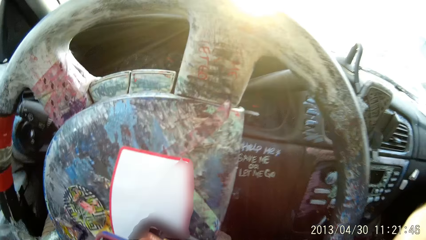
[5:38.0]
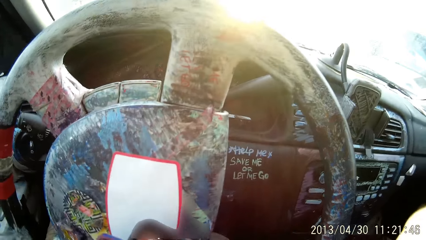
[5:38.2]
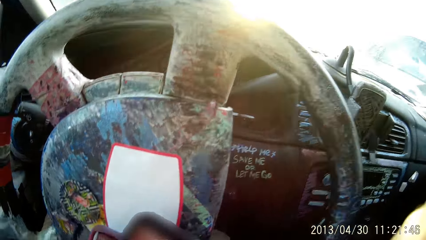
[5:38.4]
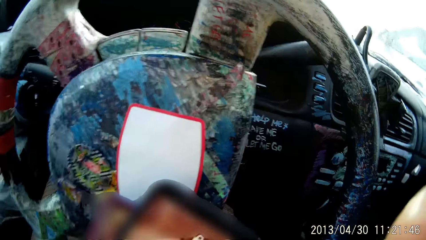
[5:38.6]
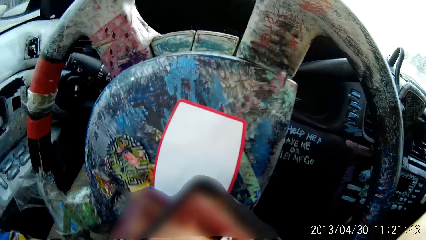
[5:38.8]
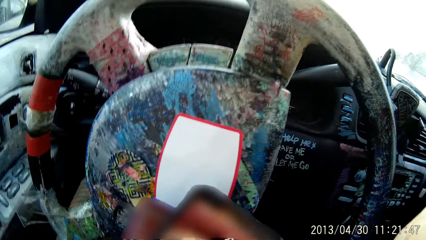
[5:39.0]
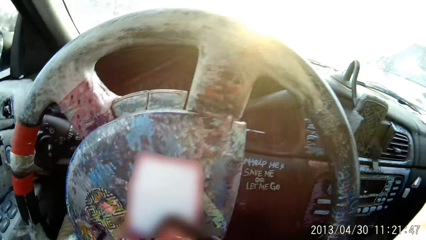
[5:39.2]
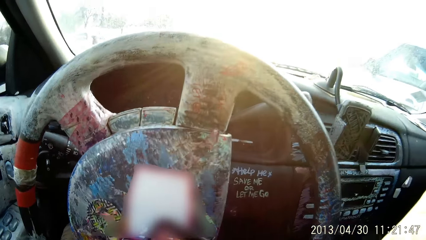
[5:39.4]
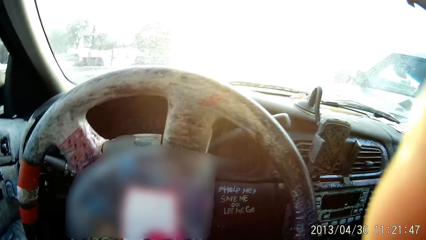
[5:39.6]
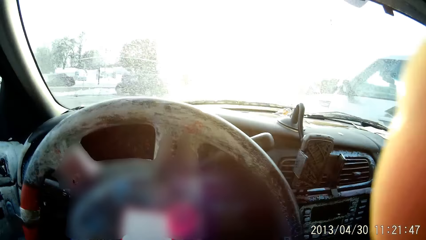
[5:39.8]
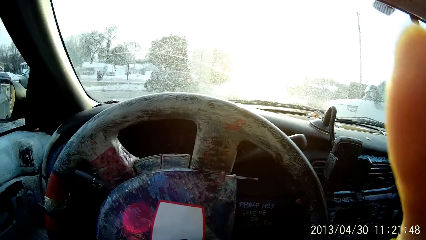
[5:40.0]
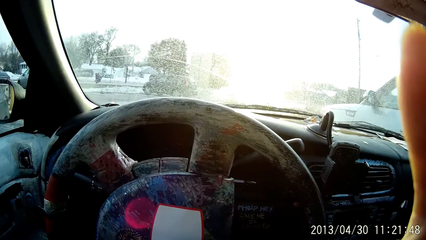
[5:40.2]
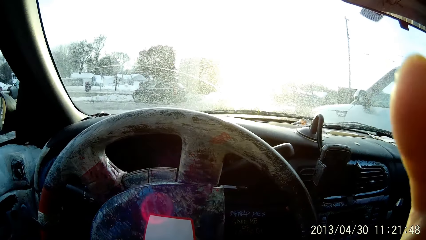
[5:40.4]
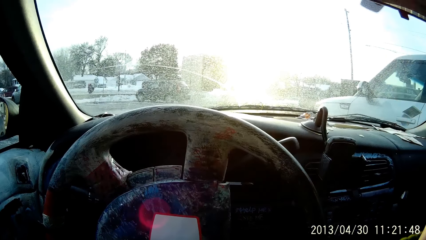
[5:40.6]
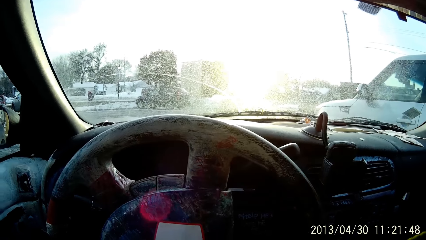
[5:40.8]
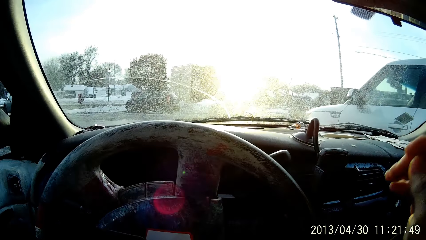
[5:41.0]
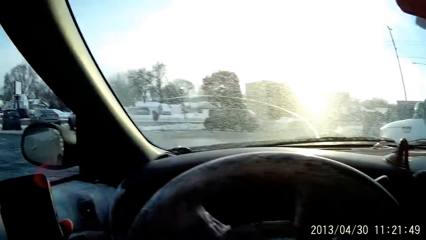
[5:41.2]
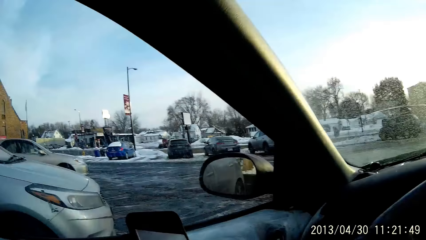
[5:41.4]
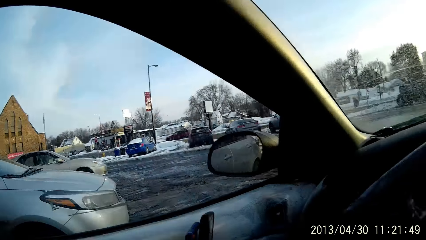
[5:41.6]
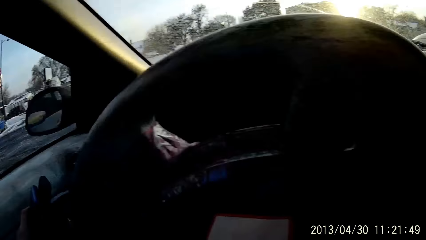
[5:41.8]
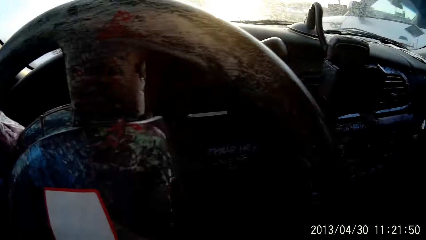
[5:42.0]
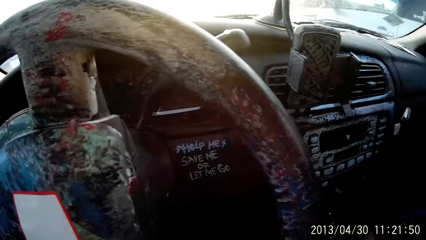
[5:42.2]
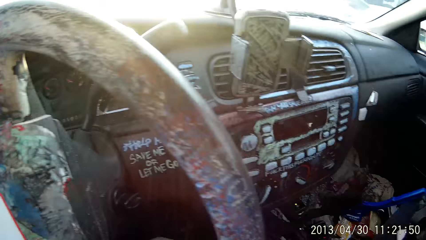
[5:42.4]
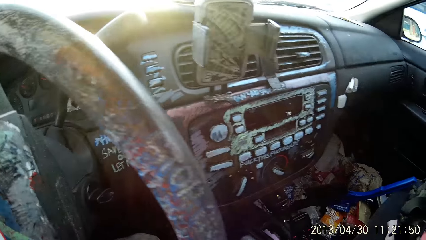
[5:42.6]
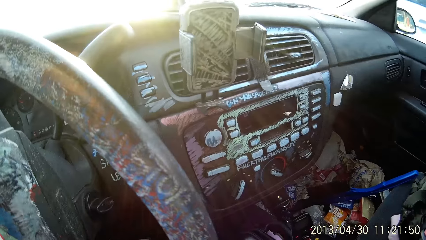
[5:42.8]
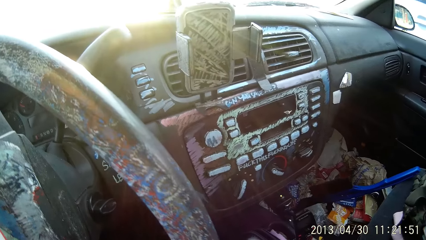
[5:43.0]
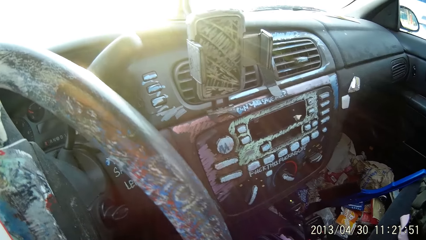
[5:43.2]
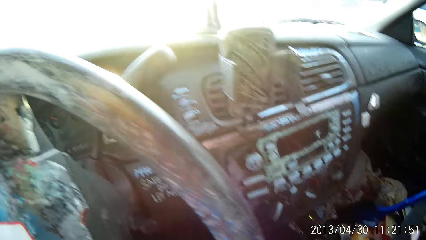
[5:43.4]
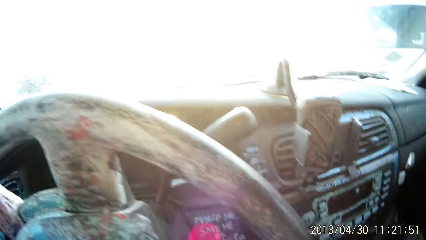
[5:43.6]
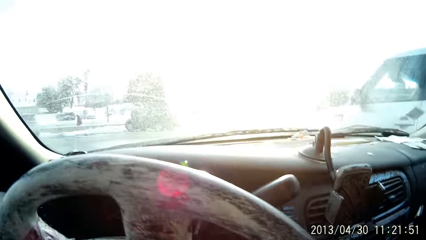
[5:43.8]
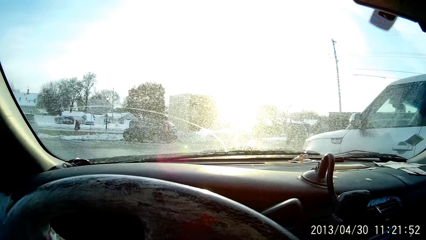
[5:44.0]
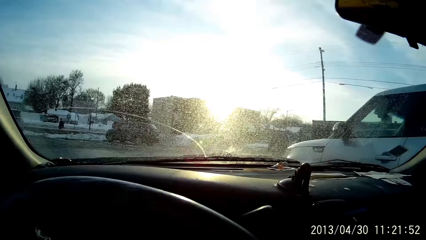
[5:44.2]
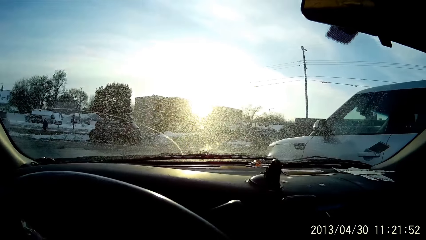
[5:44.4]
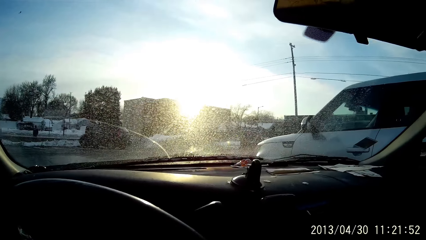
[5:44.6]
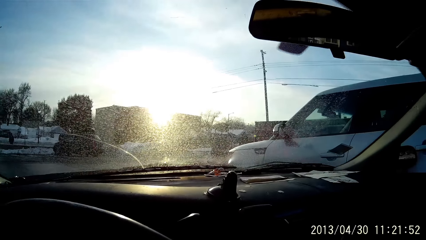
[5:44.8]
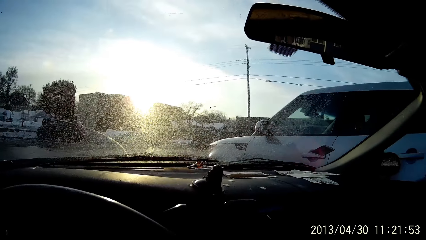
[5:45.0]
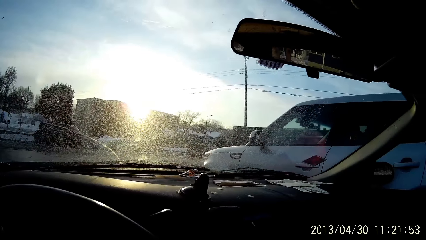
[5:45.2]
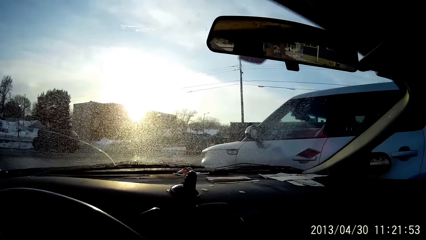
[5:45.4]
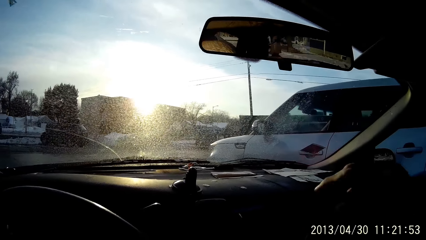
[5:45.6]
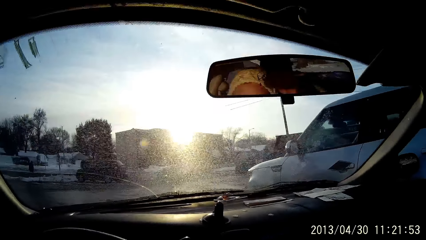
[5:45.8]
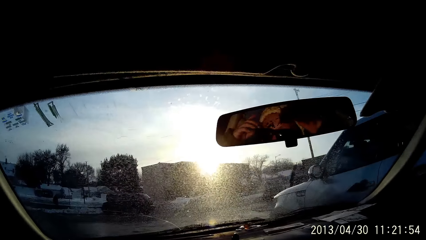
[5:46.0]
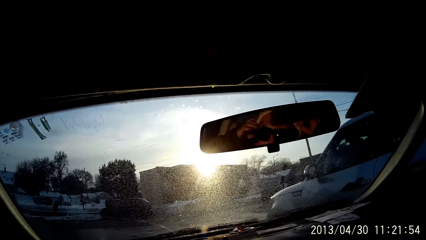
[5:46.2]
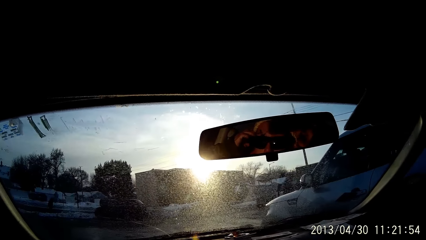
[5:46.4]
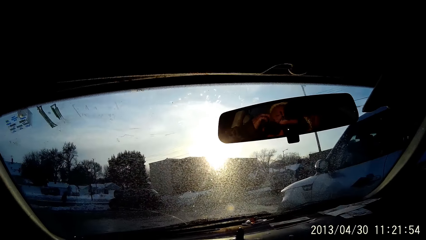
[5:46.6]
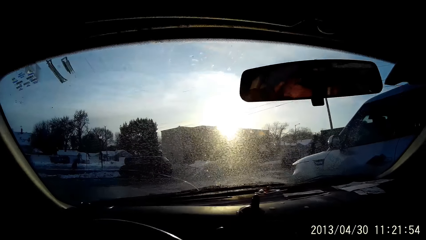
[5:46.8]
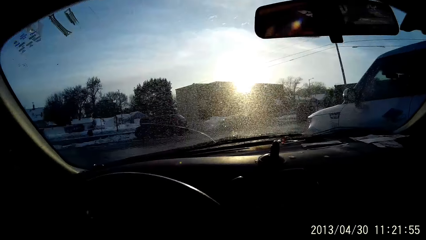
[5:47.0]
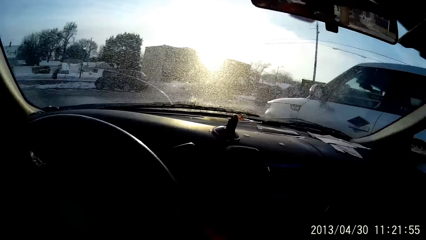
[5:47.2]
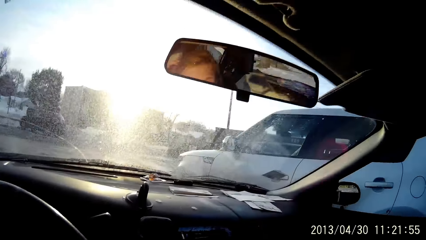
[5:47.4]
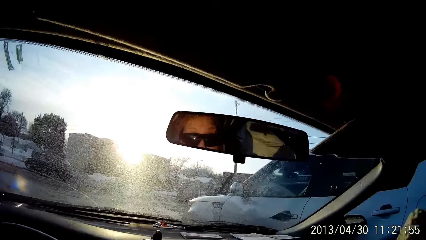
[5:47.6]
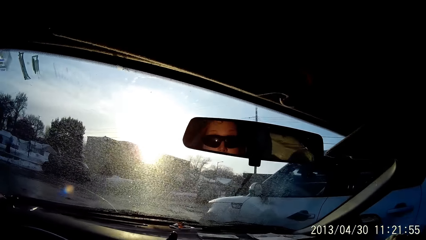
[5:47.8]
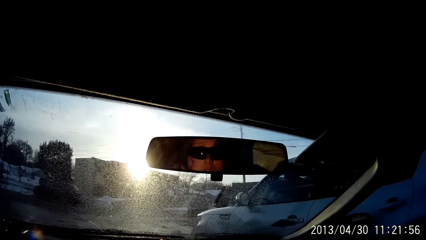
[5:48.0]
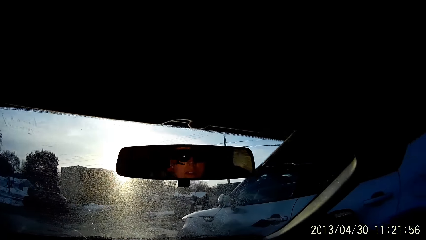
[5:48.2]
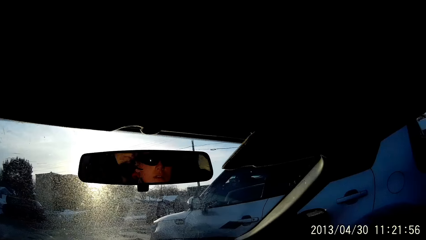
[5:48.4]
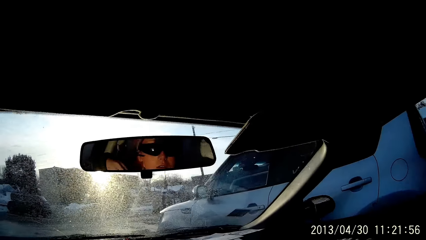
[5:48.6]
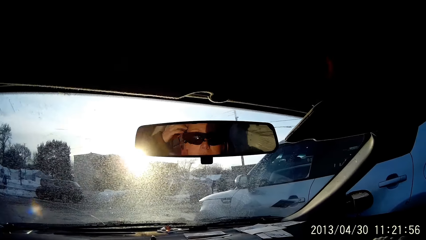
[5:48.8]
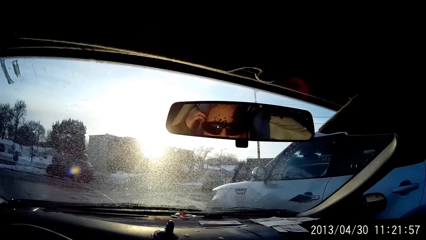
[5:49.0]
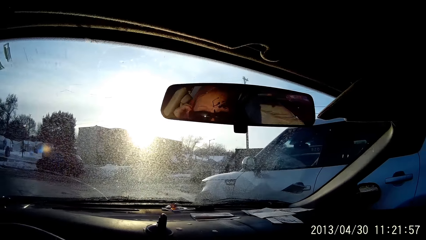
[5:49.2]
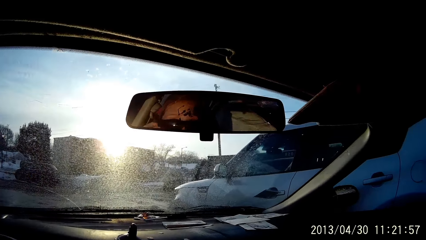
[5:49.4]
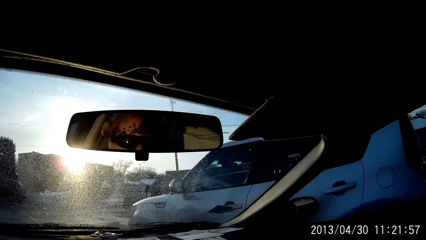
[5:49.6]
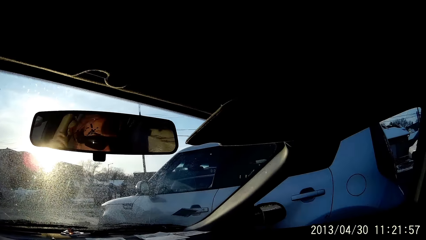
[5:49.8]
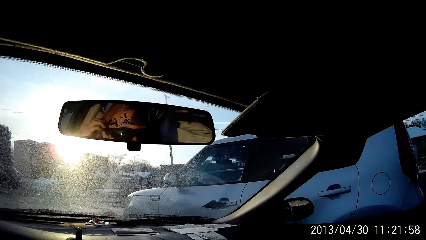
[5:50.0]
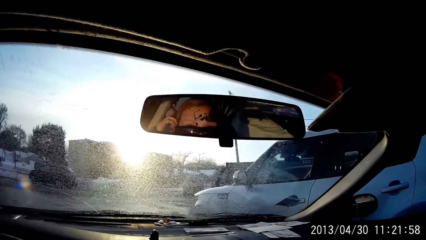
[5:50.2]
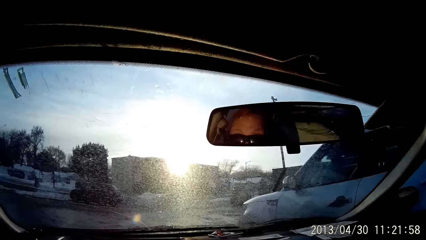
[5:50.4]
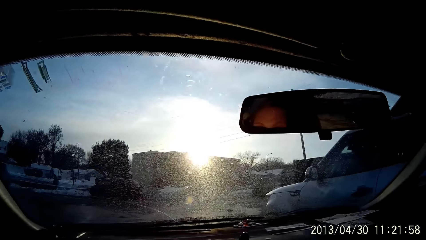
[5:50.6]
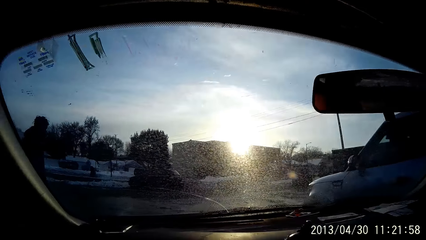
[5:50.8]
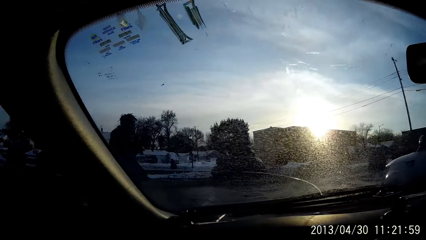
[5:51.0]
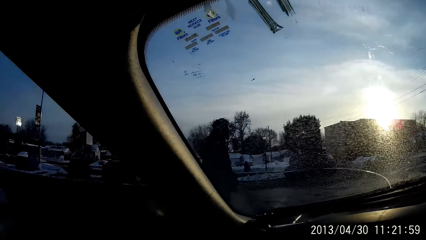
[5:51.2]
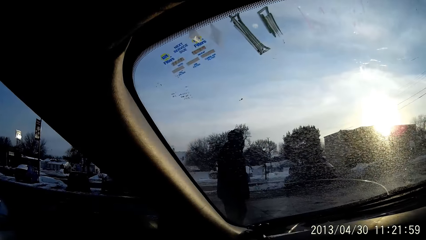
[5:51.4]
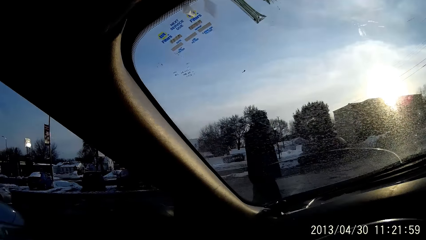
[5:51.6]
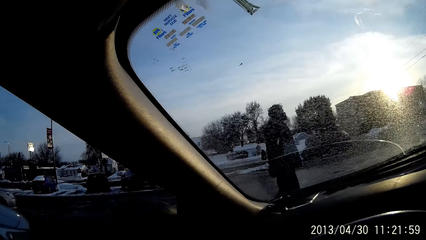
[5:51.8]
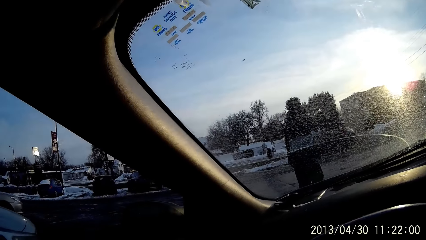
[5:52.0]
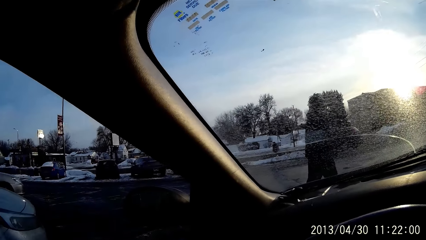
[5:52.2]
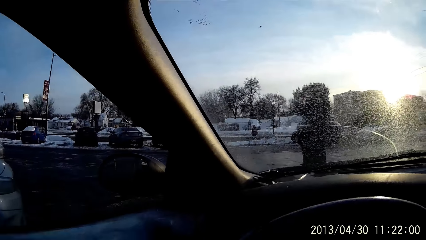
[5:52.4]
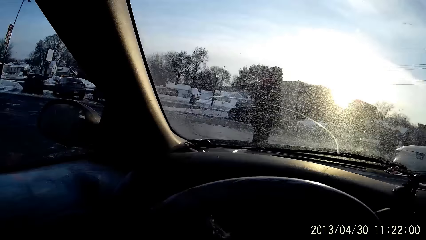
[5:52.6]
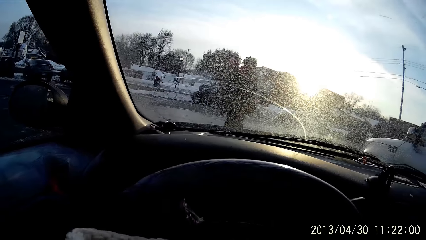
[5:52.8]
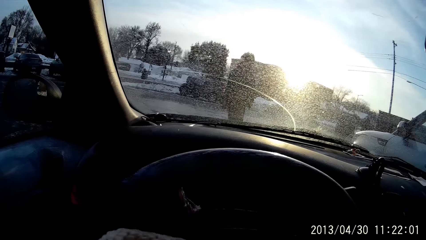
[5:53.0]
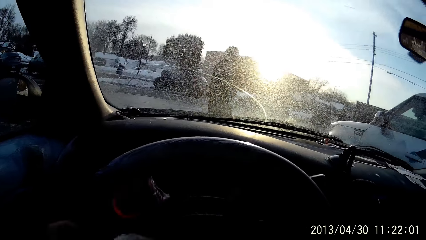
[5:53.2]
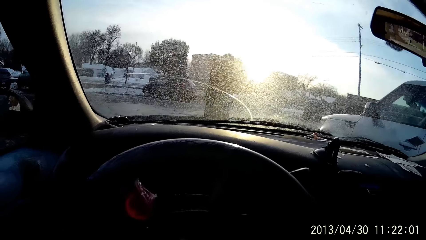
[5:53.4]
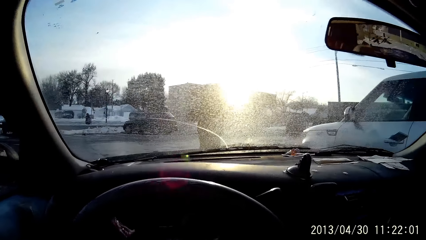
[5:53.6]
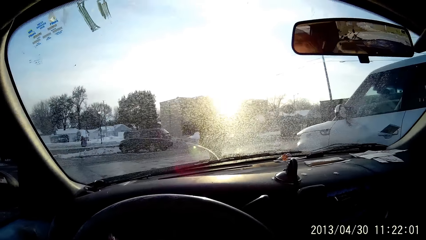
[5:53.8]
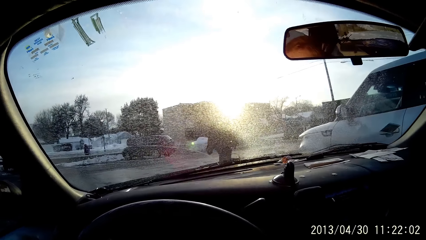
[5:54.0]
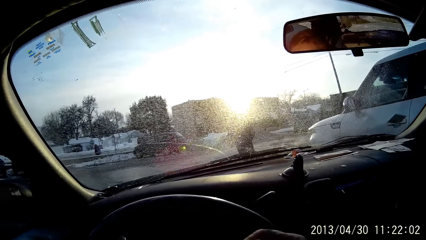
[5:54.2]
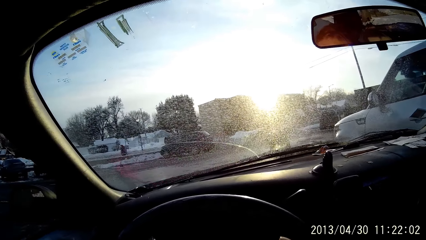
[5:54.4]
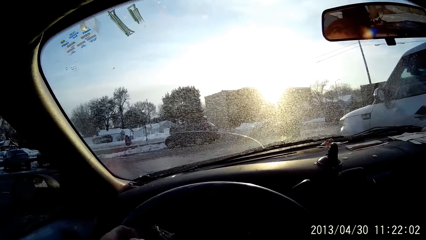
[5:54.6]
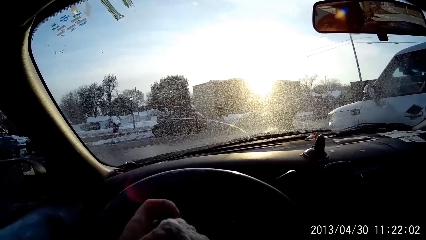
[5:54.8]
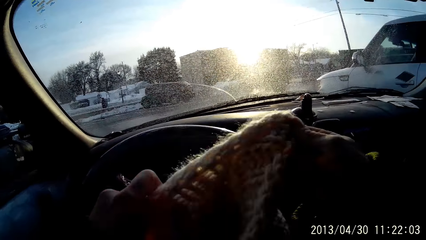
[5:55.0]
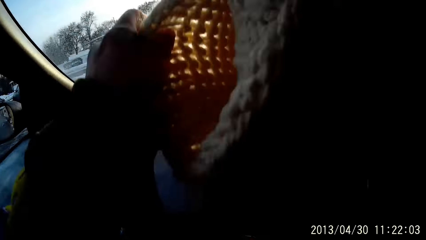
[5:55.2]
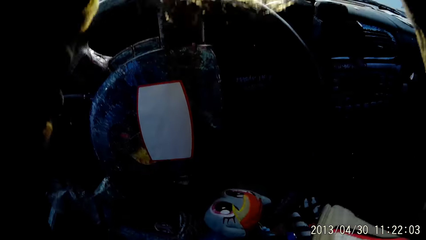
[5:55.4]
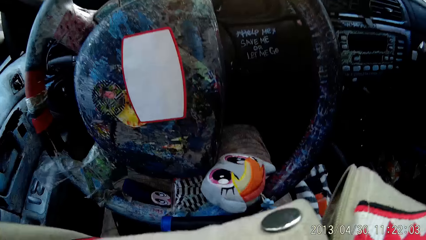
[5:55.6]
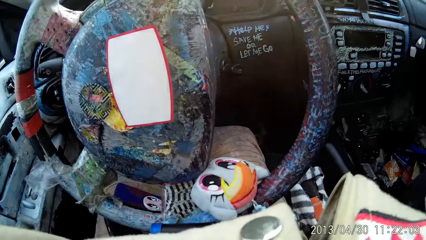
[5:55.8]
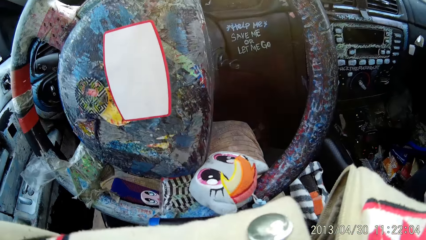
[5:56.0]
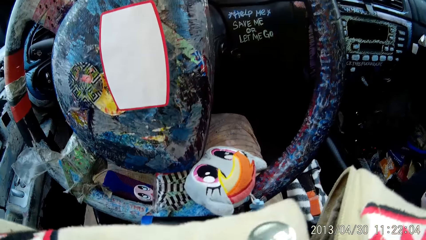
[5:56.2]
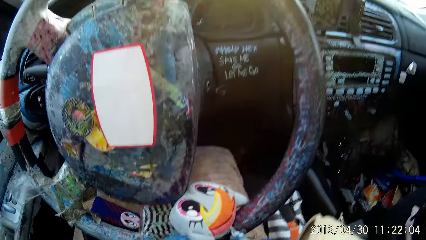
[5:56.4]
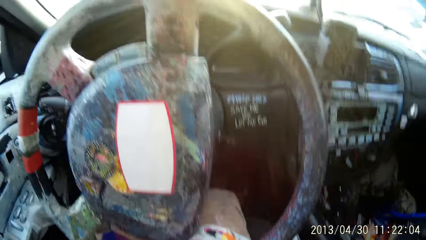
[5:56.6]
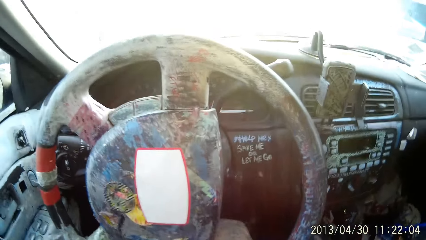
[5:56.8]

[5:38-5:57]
The camera wearer does something. She adjusts her glasses with her left hand. She touches her goggles. She puts on her head warmer with both hands.
